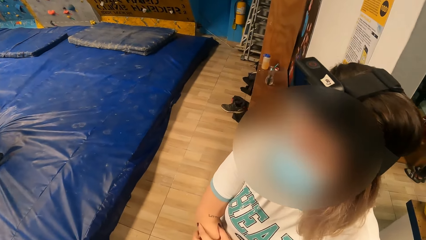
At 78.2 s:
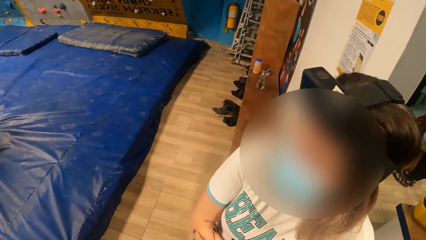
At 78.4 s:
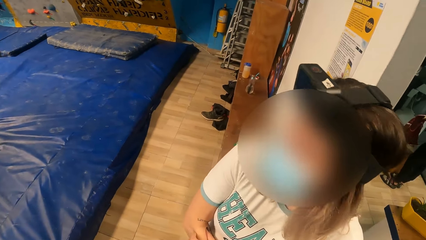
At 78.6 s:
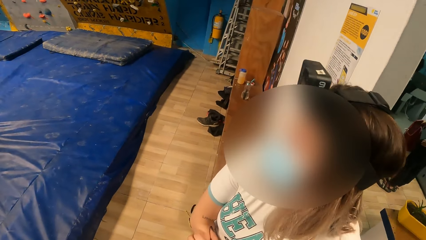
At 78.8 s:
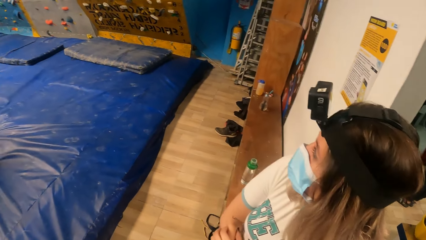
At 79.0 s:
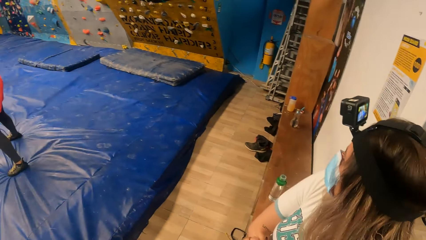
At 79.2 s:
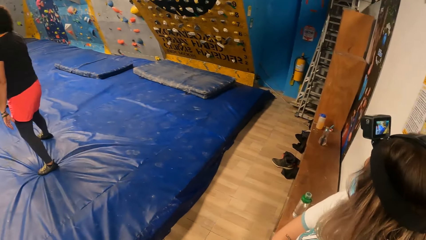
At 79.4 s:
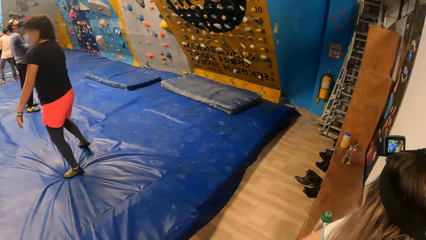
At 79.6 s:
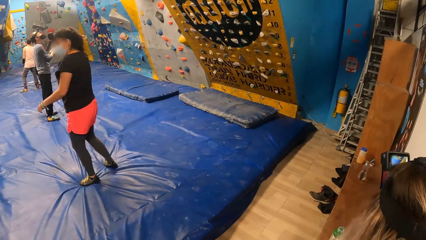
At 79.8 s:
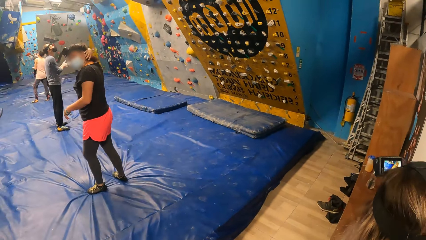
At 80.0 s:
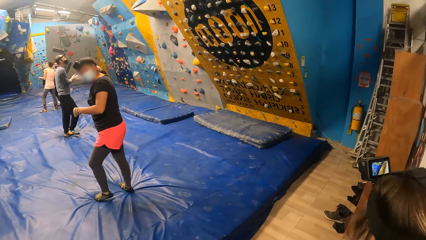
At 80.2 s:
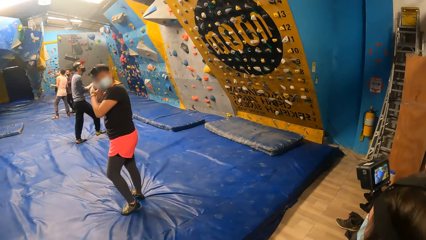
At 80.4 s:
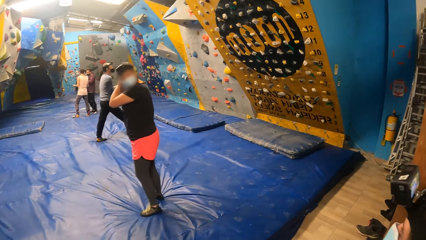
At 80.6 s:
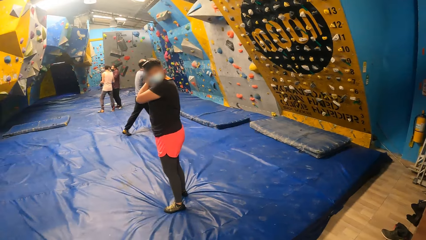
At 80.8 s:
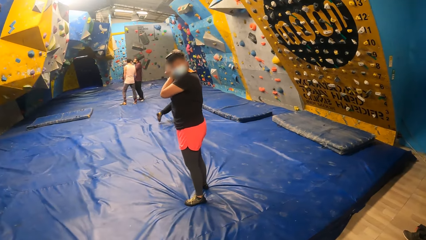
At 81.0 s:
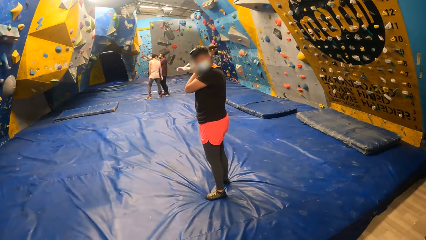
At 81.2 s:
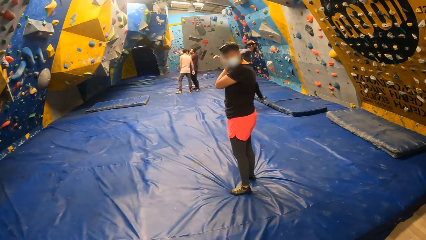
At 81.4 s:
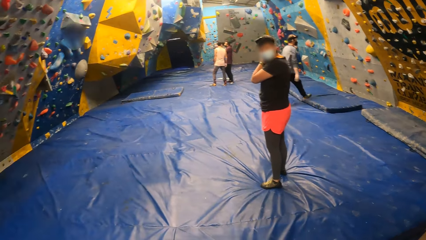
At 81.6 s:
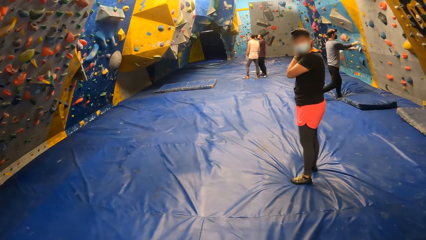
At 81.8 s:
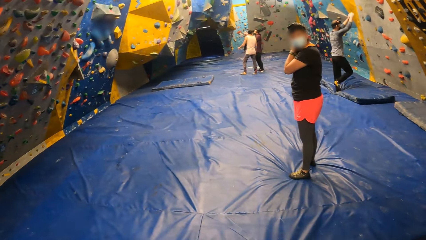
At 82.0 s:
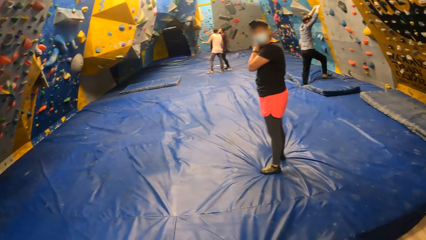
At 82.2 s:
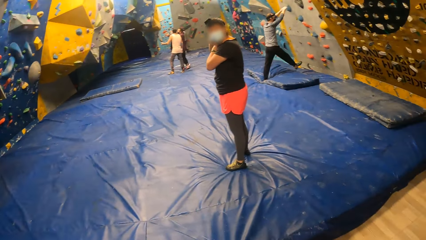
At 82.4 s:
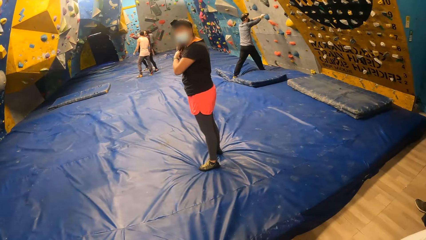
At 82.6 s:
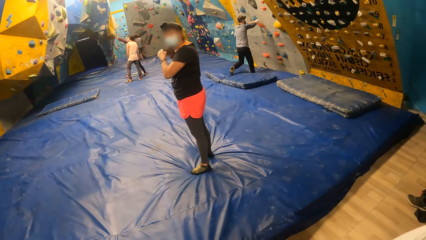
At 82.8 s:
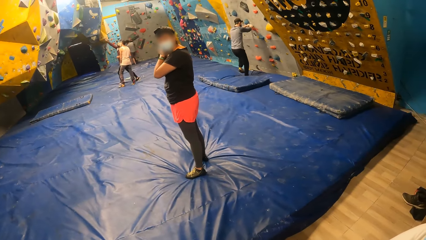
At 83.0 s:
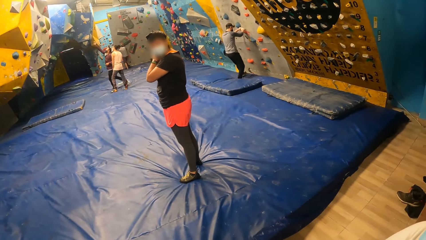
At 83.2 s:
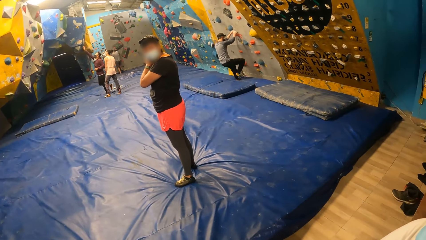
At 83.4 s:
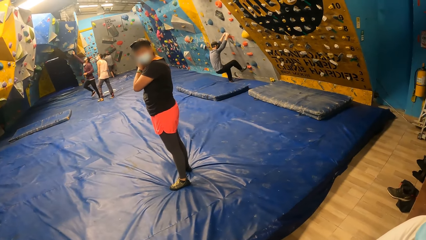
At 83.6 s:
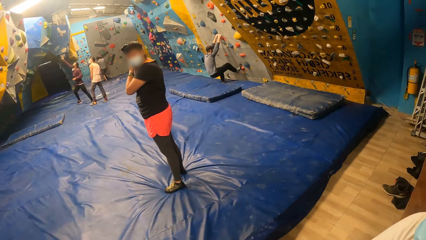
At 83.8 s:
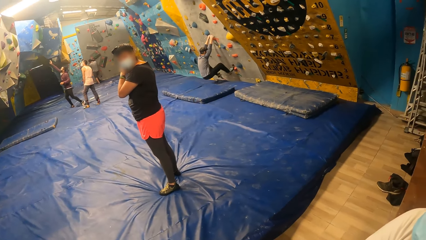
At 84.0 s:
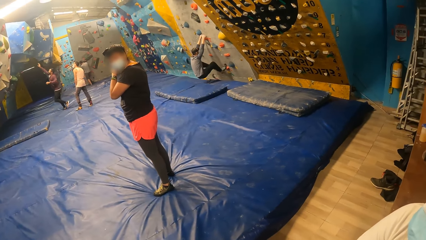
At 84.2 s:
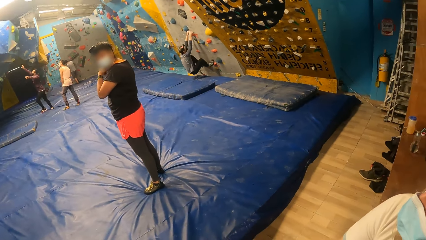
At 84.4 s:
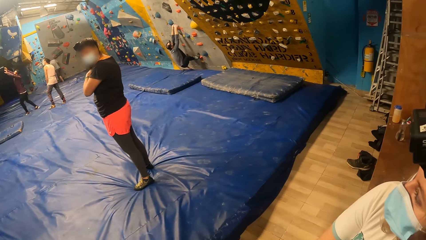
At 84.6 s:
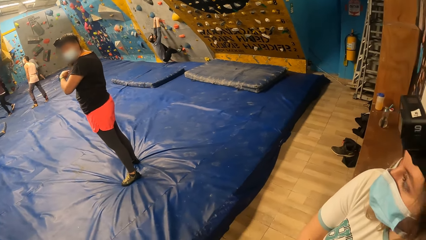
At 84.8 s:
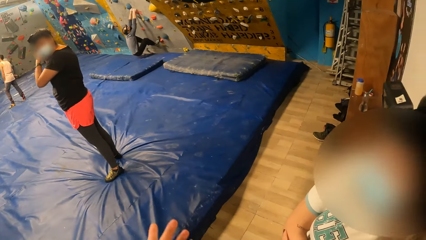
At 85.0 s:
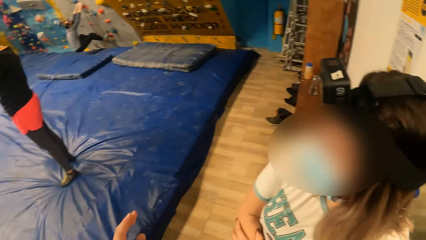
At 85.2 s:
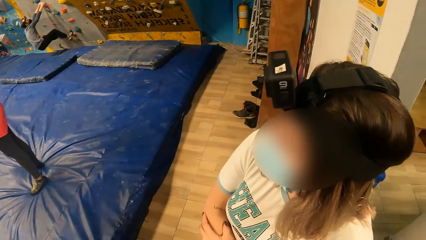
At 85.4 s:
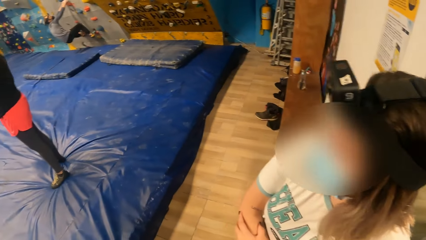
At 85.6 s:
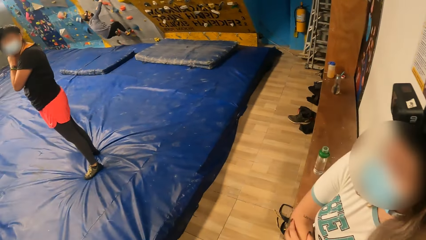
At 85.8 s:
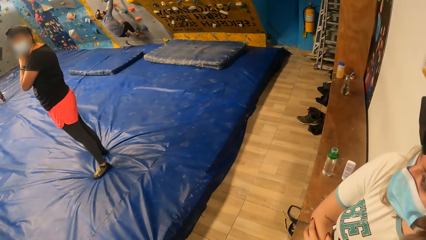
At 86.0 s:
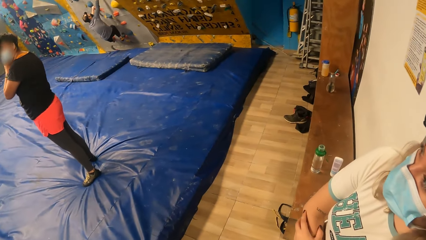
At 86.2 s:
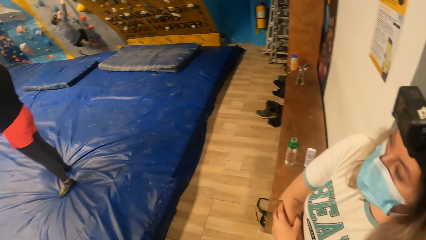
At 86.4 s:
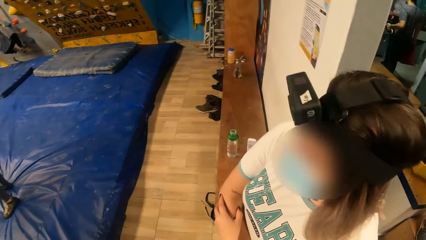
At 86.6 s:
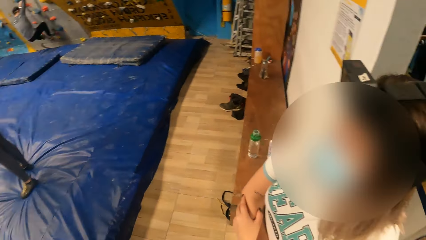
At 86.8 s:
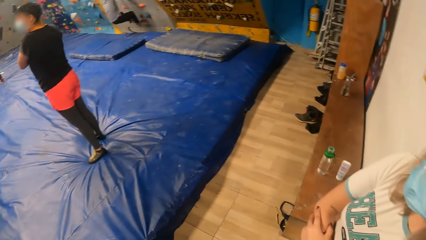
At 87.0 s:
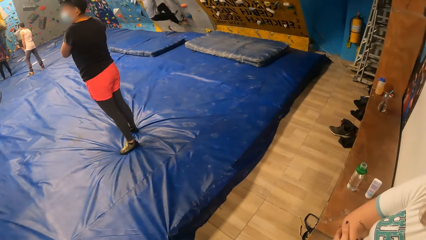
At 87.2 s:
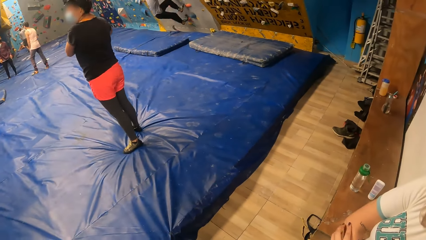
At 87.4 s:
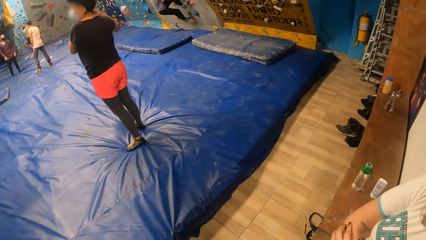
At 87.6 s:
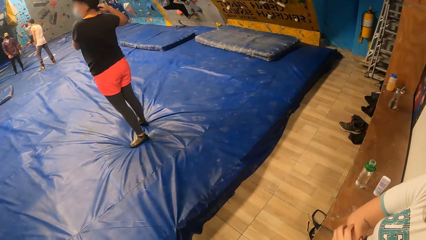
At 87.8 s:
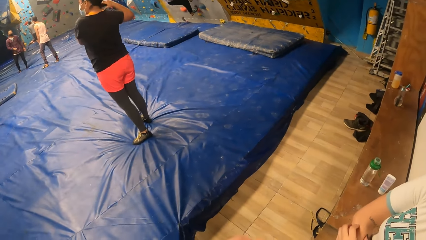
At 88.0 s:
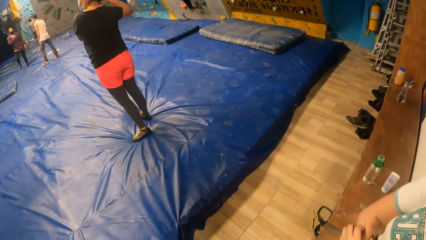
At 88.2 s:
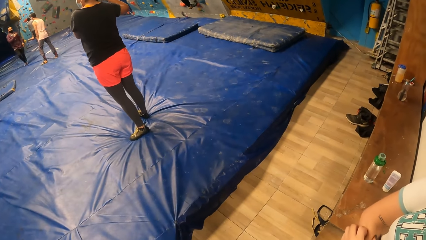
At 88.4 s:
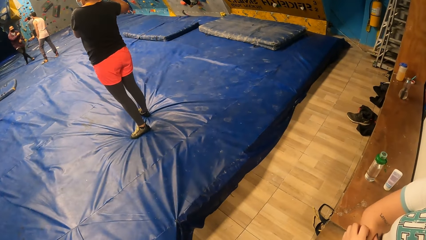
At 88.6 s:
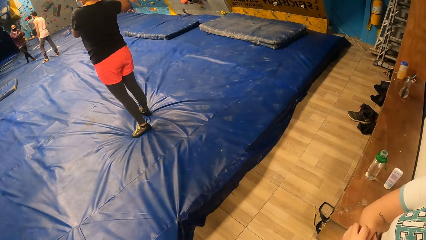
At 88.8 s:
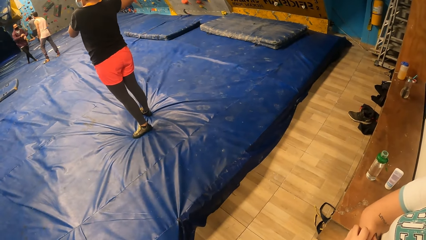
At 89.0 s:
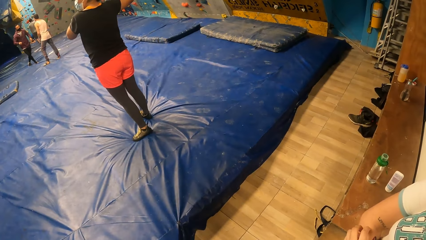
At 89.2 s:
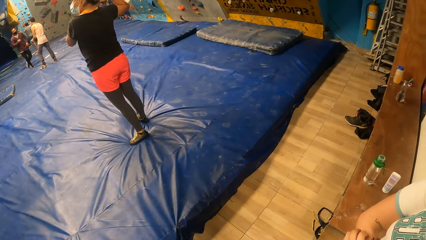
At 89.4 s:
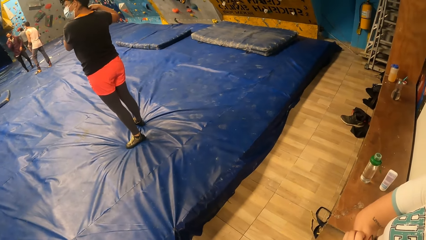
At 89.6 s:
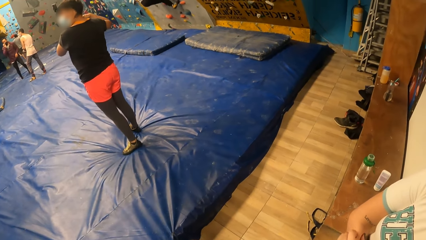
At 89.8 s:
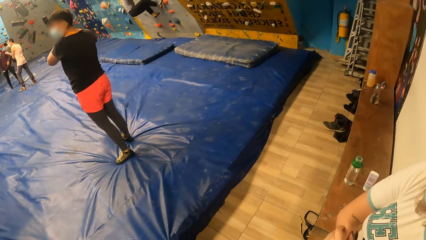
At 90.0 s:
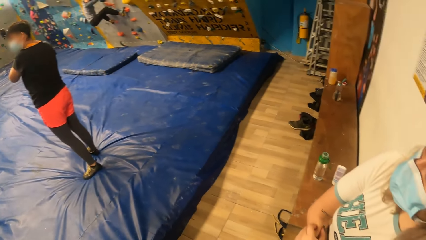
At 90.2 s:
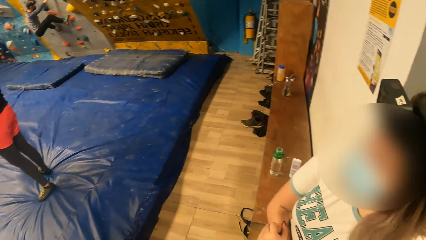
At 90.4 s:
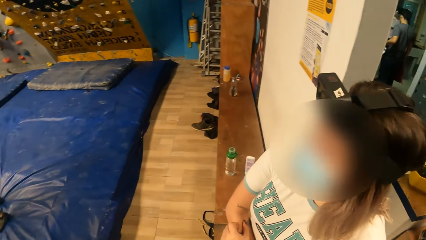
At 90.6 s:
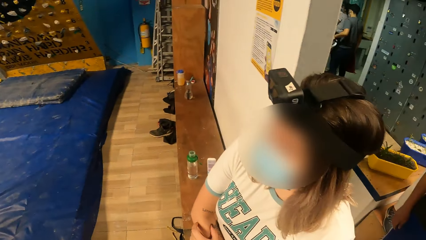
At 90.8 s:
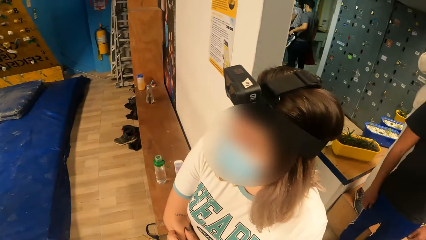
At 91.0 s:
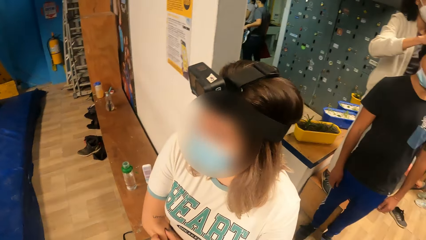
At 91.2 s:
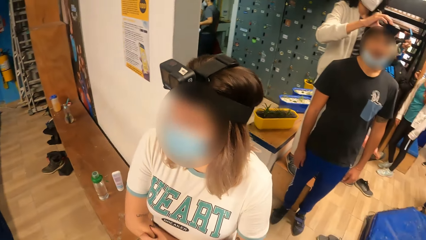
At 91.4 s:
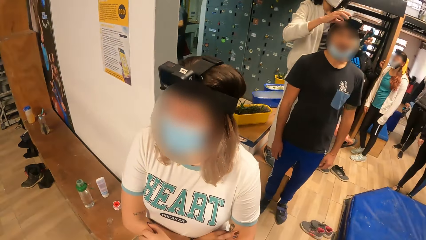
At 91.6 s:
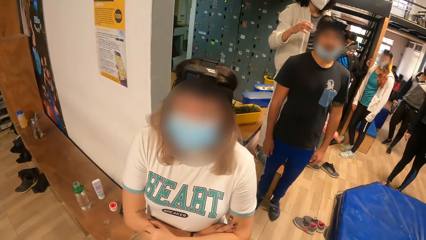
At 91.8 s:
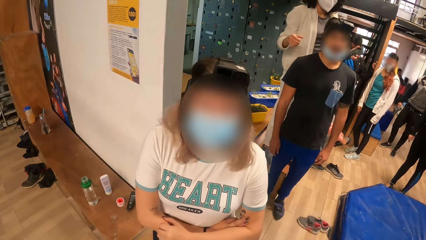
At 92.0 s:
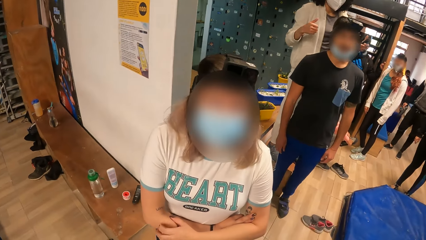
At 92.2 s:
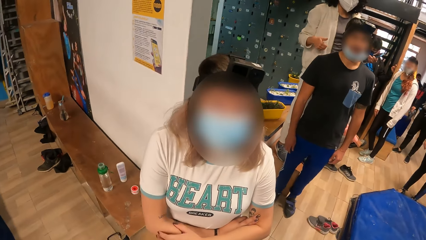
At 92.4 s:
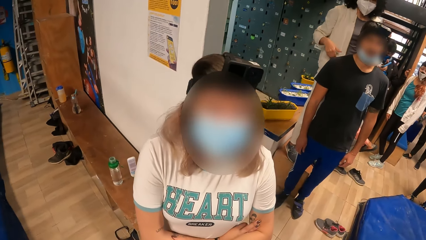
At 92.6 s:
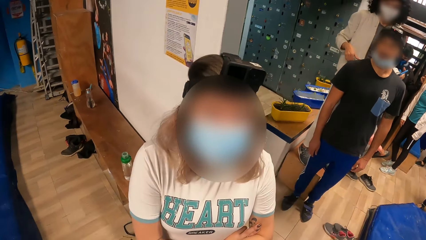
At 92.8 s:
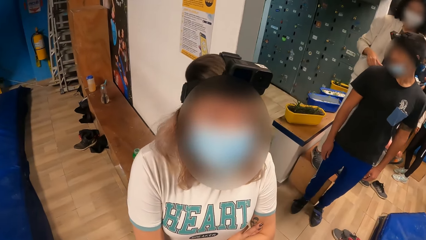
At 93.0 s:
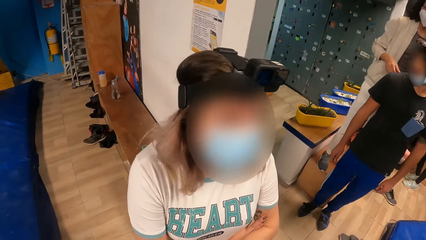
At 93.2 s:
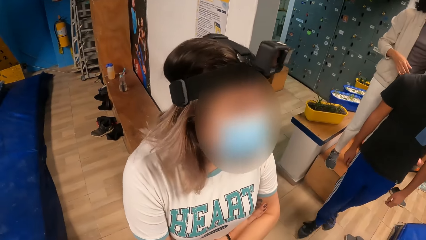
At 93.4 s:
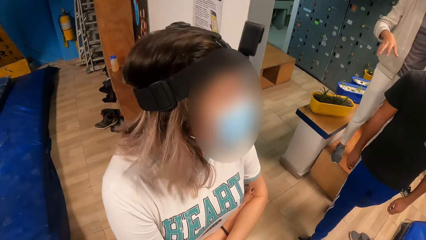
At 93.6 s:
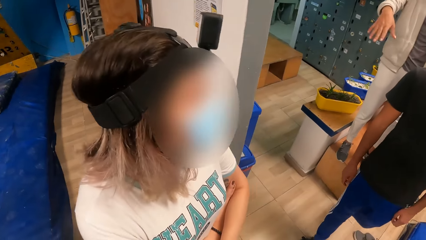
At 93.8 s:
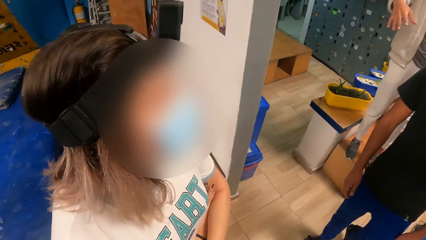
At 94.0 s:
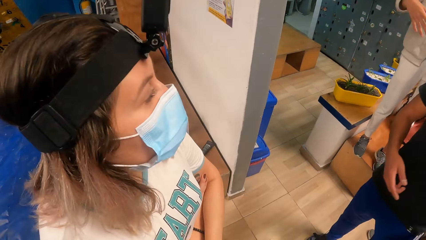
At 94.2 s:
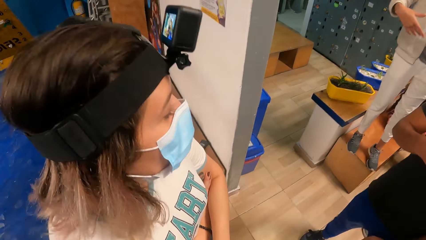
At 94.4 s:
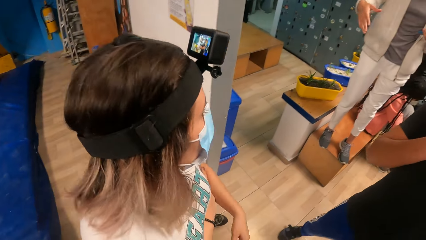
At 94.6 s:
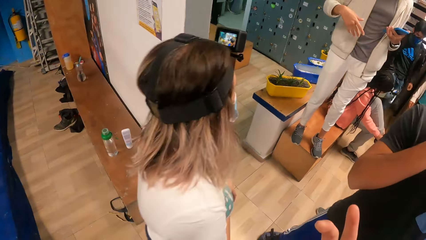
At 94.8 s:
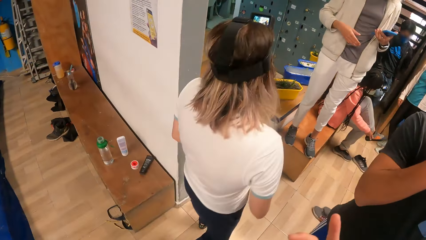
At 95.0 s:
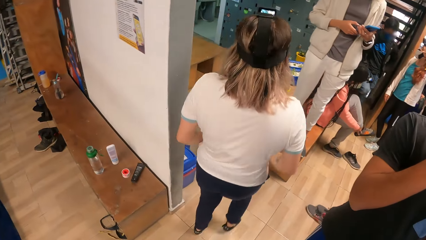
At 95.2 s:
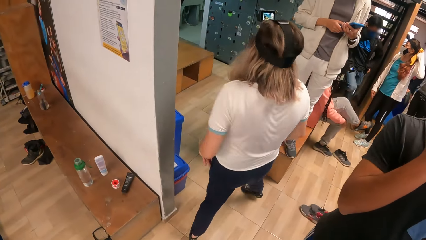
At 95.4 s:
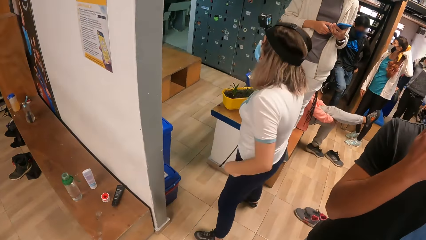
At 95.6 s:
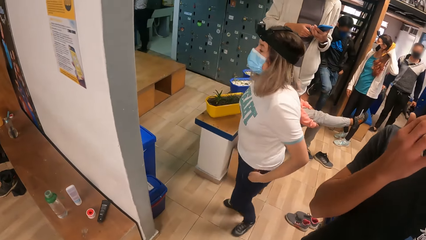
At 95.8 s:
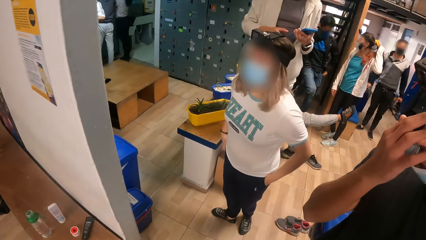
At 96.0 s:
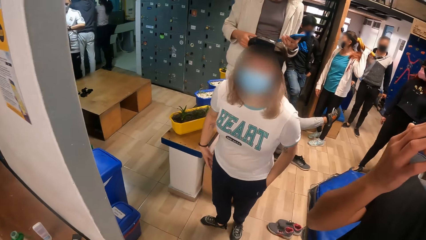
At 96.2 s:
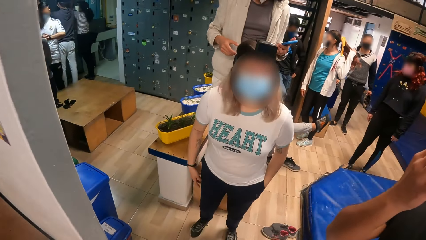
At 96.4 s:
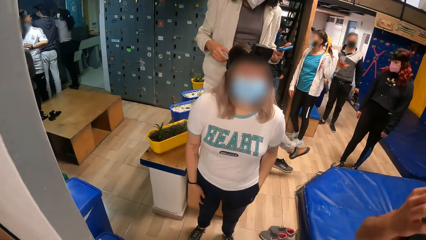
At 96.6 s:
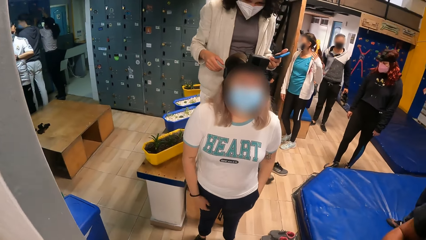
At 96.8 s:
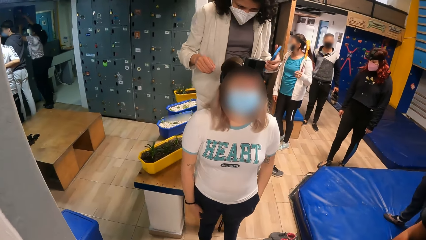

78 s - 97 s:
The camera wearer looks around the climbing area. They look around at the climbing wall. A person climbs the wall. The camera wearer looks around at the climbing wall and looks around at others. They look around. They look around repeatedly. Another person turns. A woman walks around the climbing area. The camera wearer walks around the climbing area.
